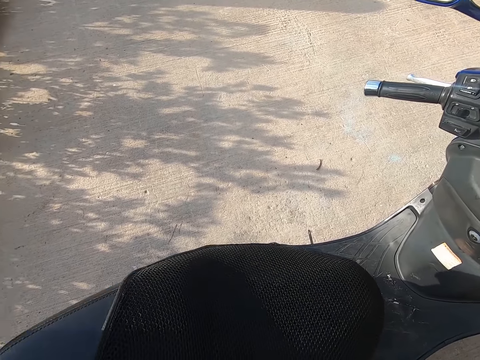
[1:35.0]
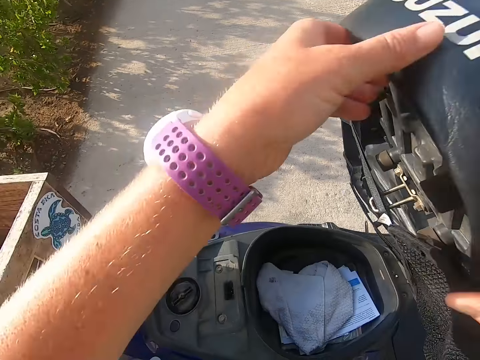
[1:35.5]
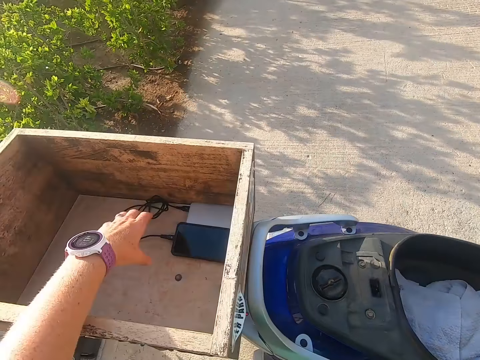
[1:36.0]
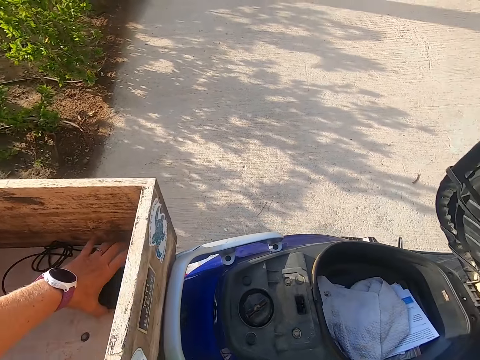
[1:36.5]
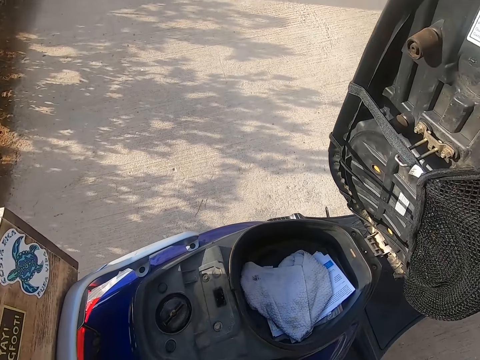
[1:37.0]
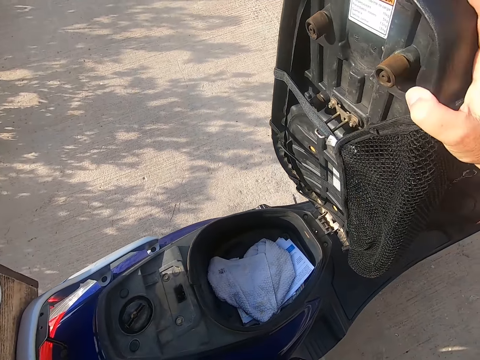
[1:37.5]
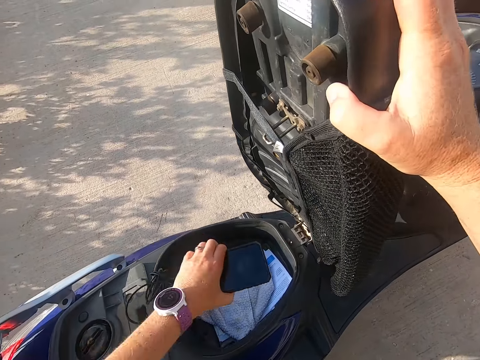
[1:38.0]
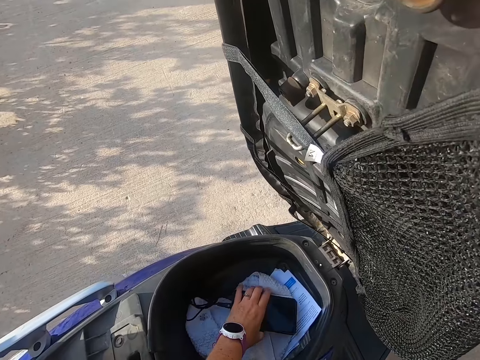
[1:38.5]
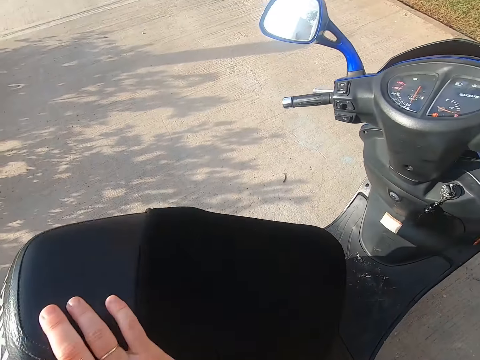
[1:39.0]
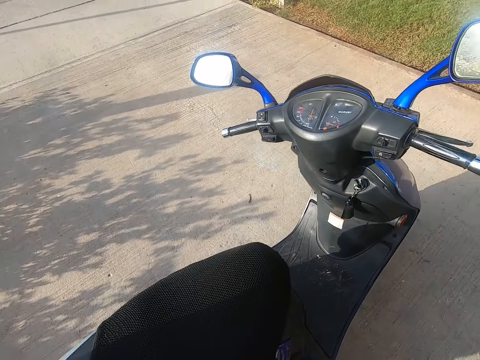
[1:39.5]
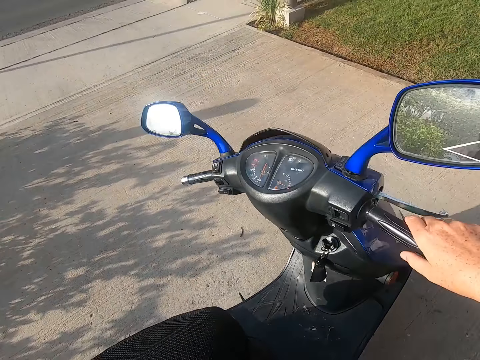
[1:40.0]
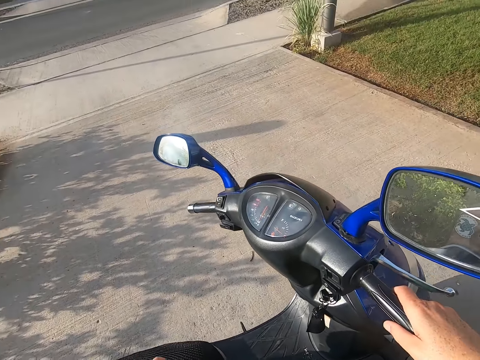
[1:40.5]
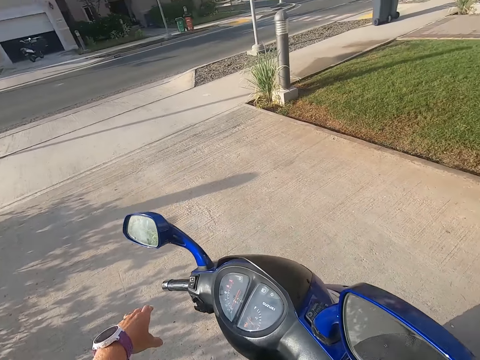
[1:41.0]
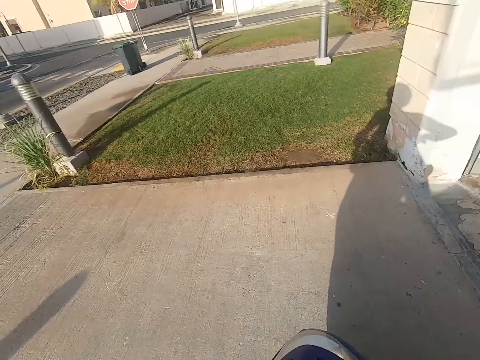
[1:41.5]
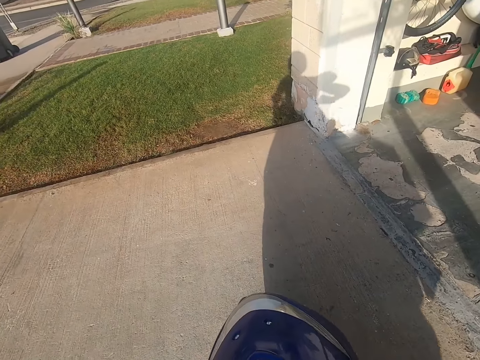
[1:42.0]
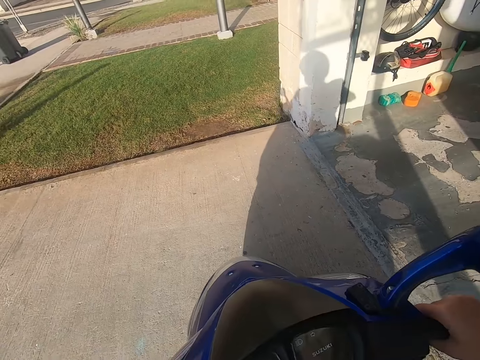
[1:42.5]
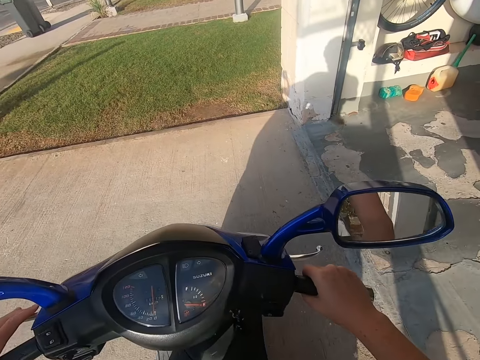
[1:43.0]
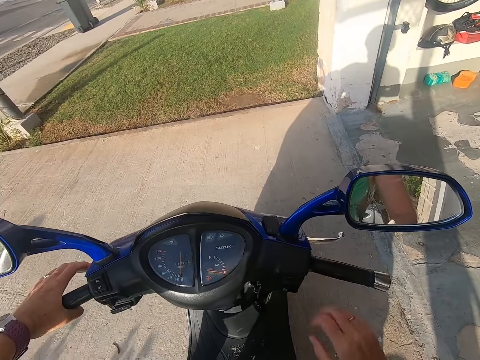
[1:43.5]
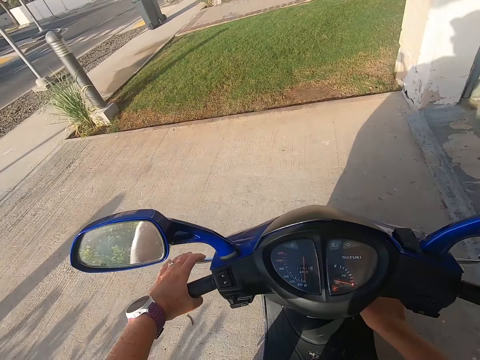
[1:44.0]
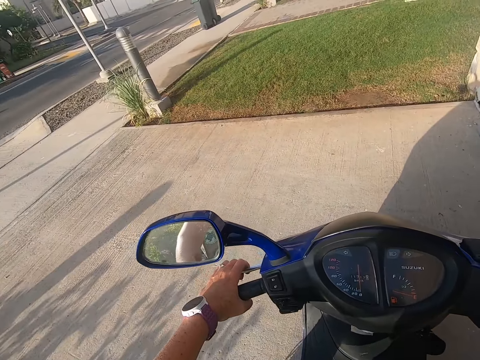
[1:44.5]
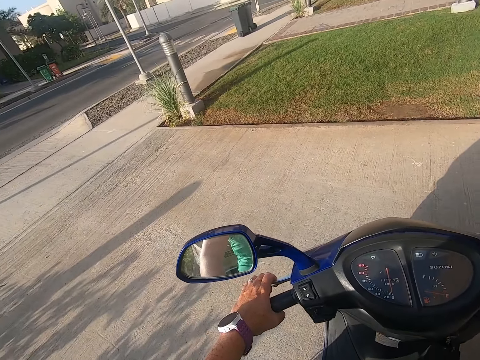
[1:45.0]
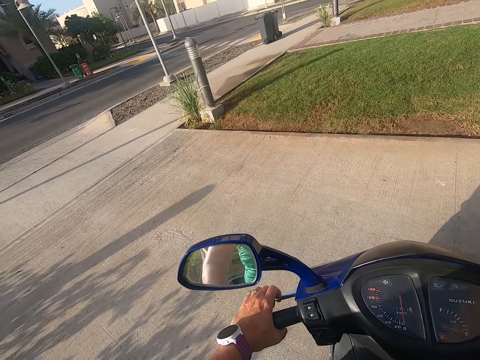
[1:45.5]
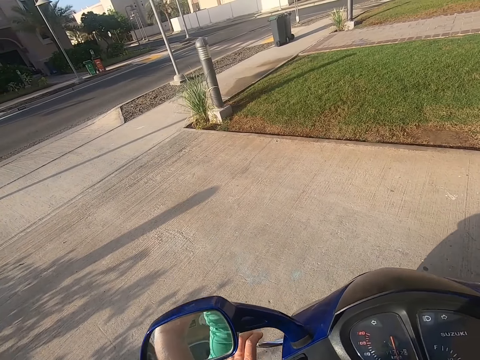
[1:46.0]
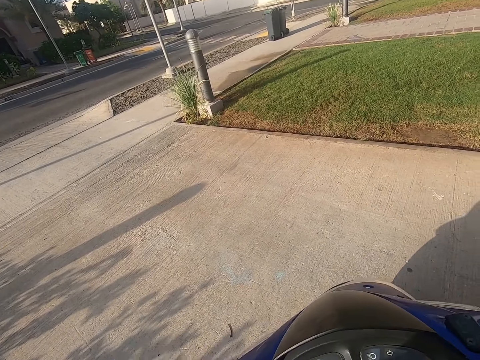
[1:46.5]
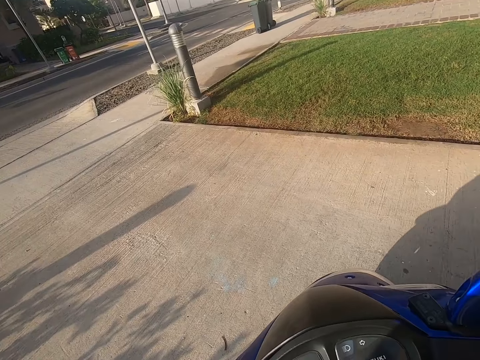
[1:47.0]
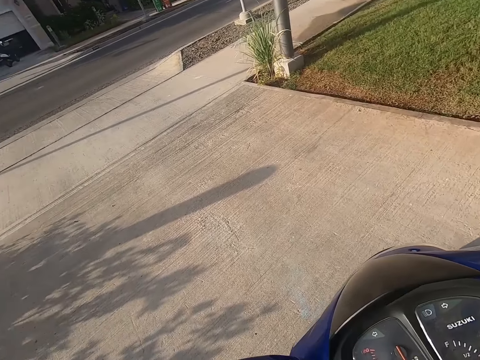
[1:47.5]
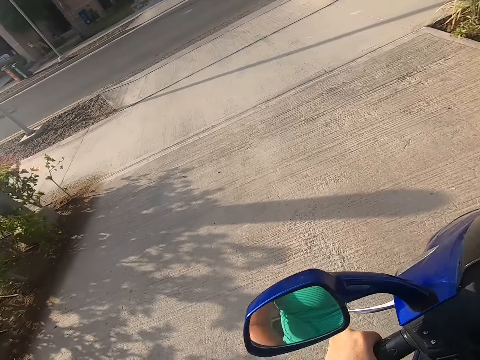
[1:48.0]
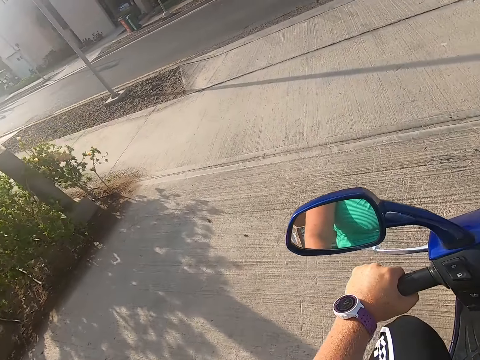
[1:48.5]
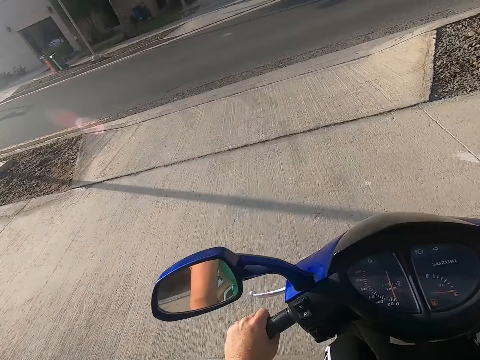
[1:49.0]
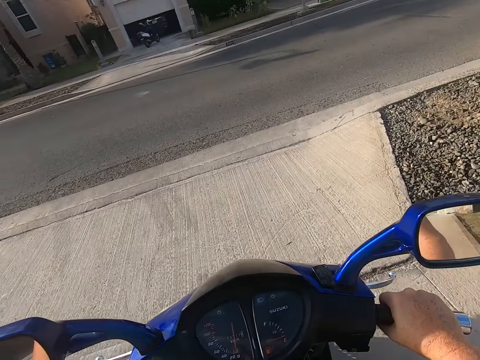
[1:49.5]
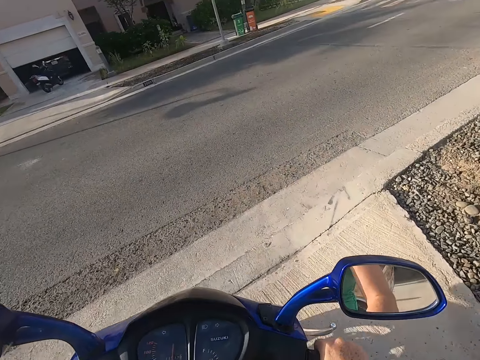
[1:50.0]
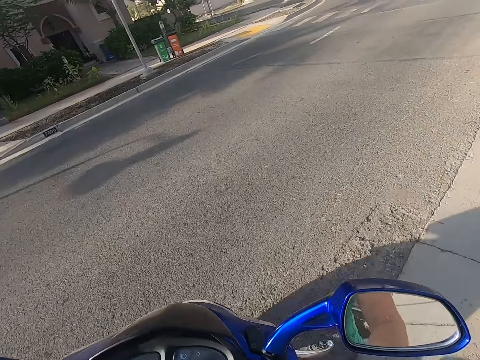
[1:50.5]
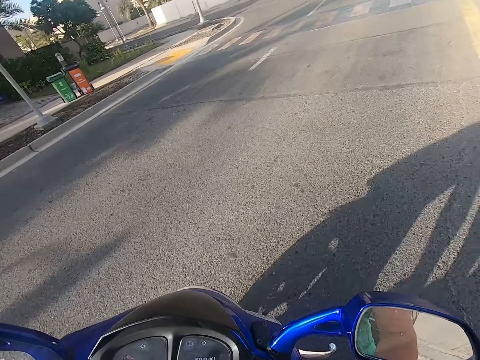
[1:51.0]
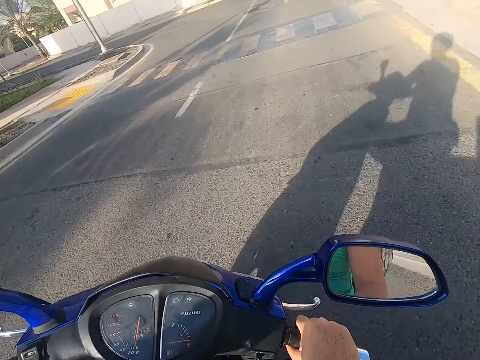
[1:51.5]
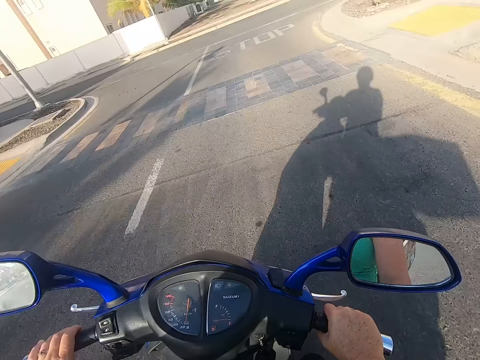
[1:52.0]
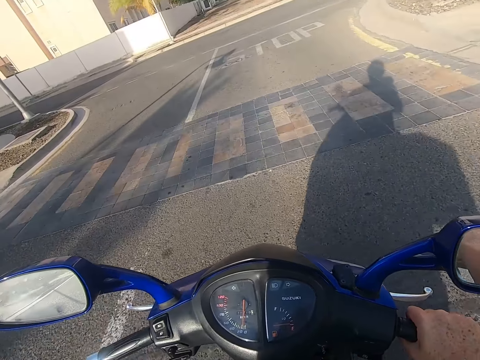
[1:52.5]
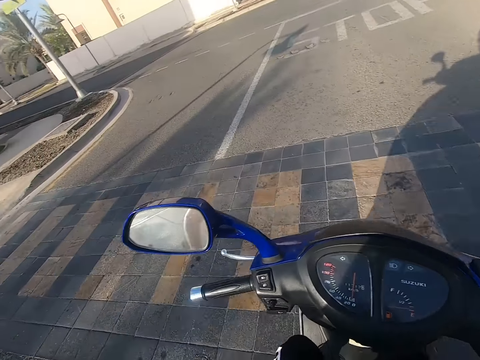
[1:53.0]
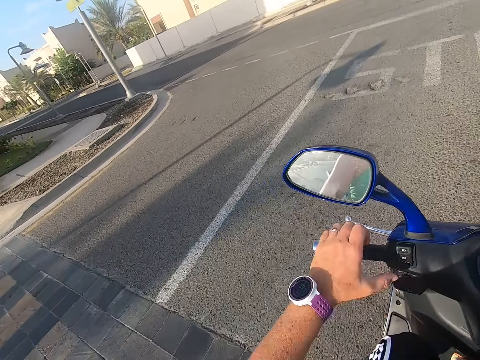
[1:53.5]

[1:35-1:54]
The camera wearer opens the under seat storage. They take the phone, put the phone under the seat storage and close the under seat storage. They hold the scooter. They sit on the motorbike. They start the motorbike and ride the motorbike.

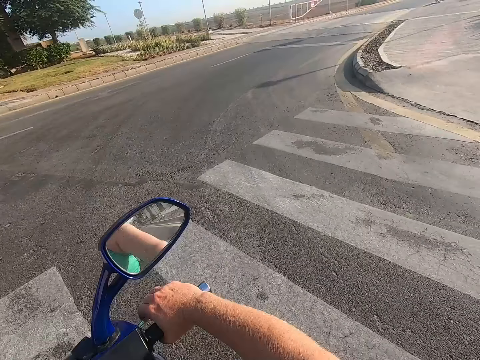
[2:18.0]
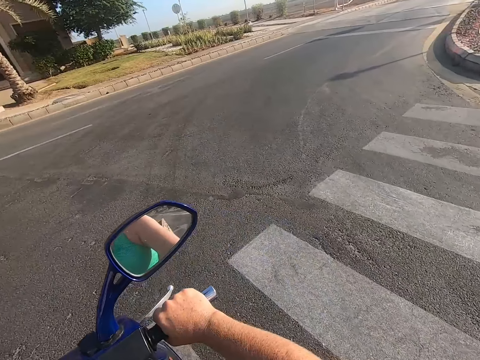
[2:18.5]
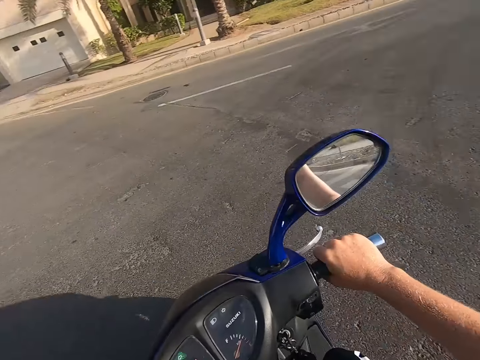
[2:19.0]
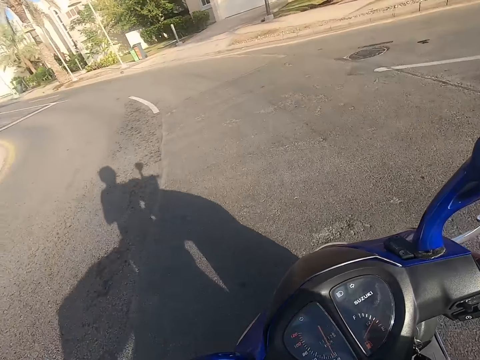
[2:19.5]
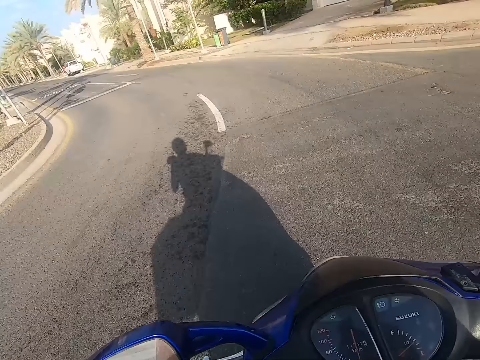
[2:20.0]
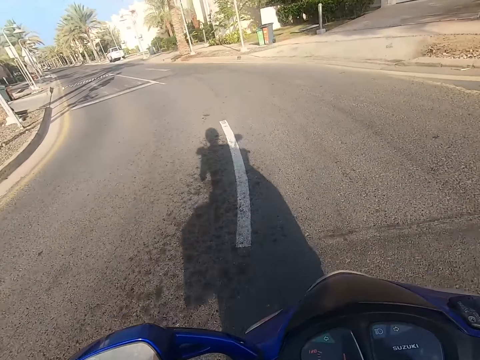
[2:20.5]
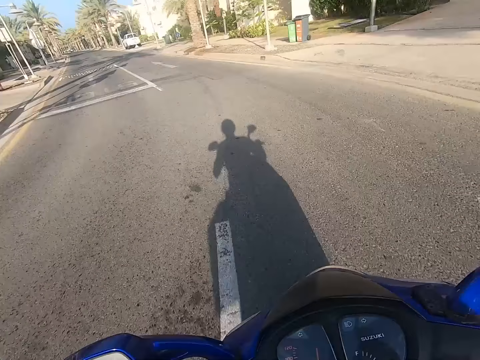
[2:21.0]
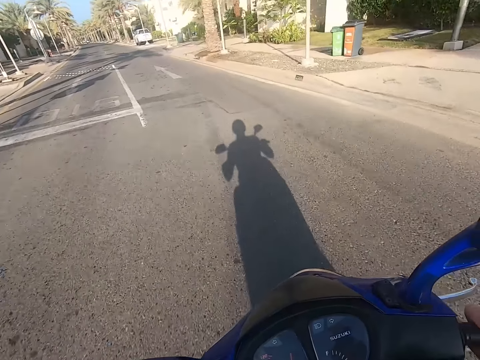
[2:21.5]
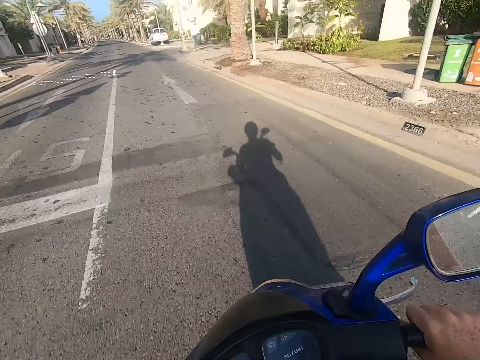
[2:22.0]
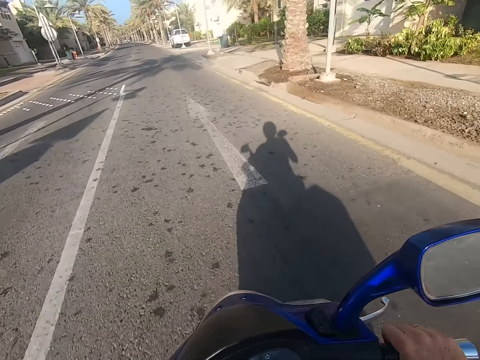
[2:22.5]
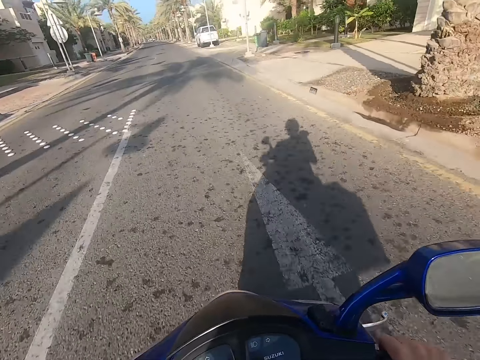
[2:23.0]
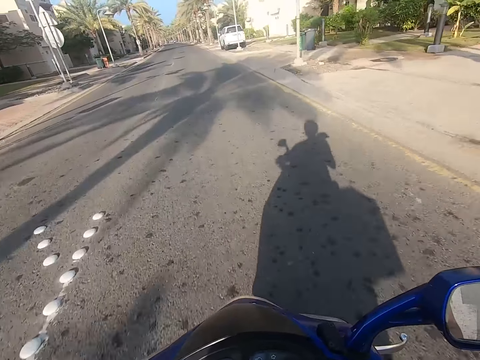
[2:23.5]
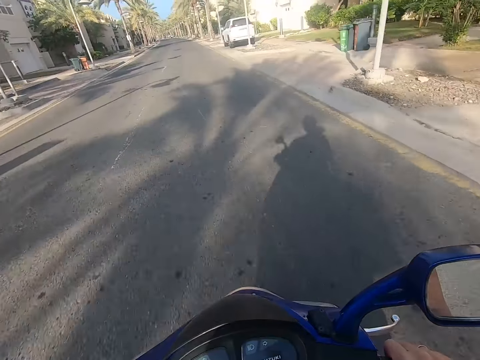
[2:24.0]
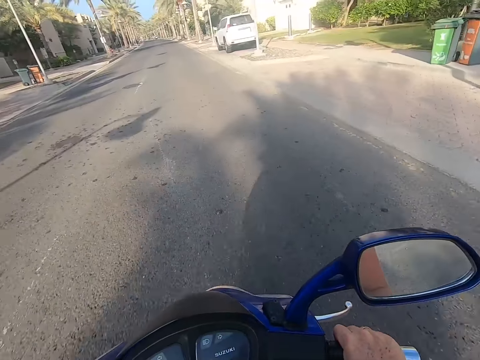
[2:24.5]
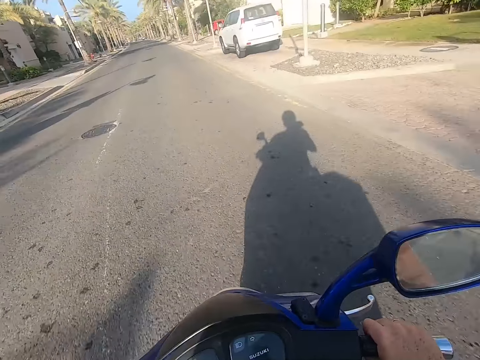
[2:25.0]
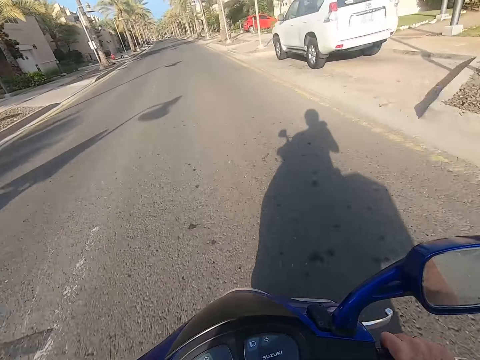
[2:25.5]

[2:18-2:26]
The camera wearer looks around the road. They ride the motorbike.
